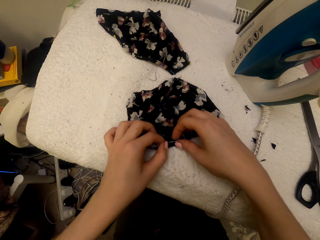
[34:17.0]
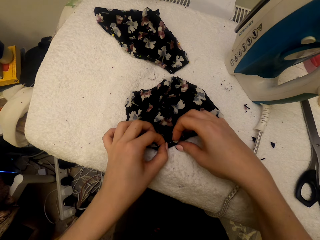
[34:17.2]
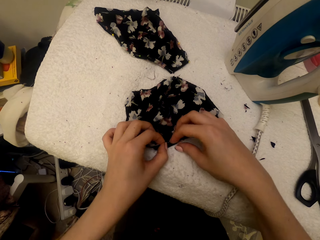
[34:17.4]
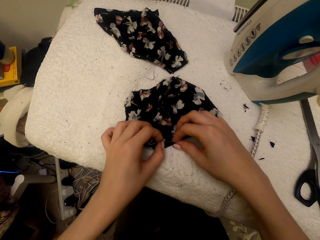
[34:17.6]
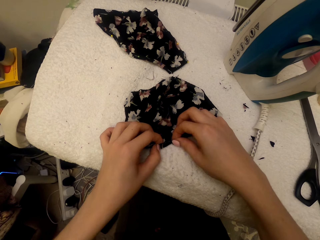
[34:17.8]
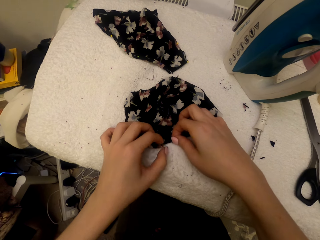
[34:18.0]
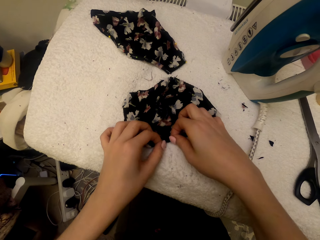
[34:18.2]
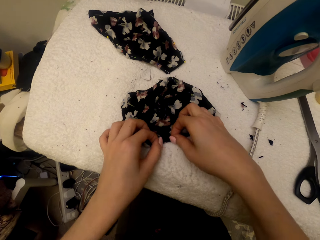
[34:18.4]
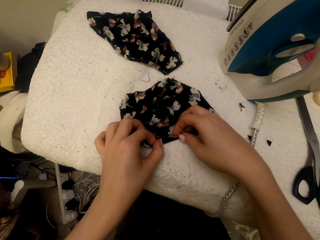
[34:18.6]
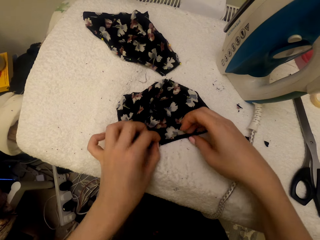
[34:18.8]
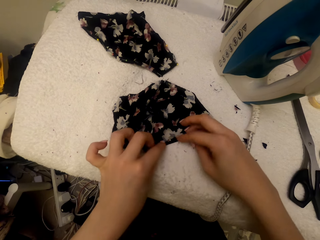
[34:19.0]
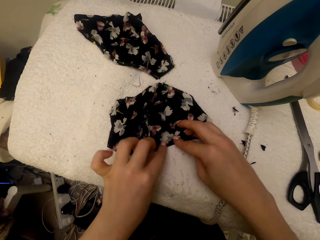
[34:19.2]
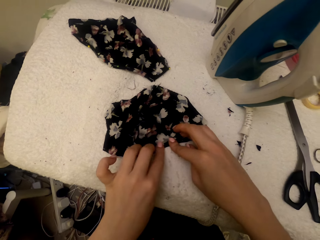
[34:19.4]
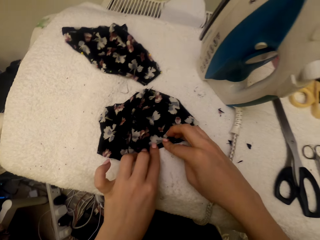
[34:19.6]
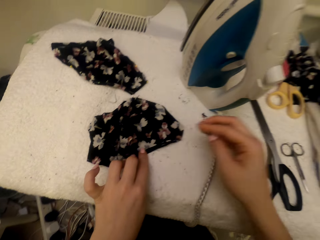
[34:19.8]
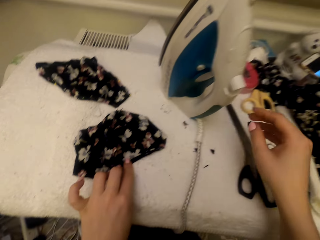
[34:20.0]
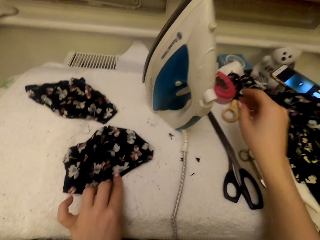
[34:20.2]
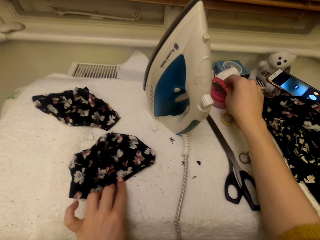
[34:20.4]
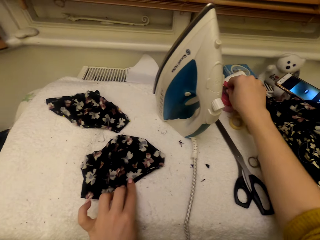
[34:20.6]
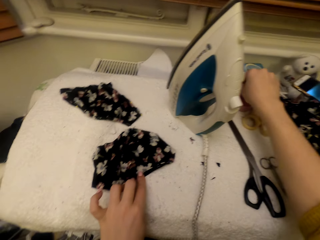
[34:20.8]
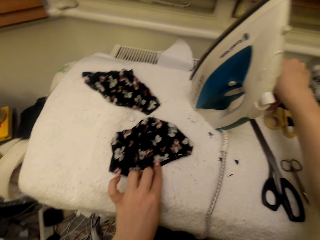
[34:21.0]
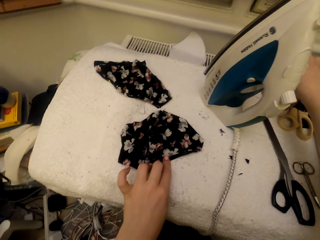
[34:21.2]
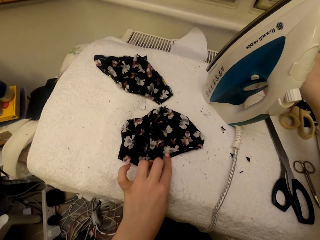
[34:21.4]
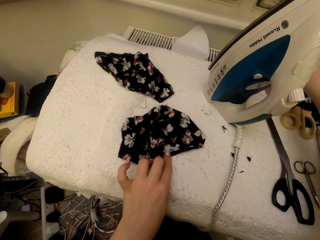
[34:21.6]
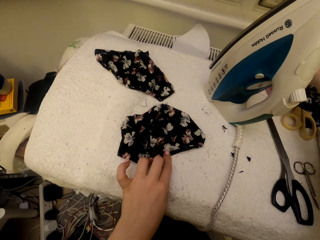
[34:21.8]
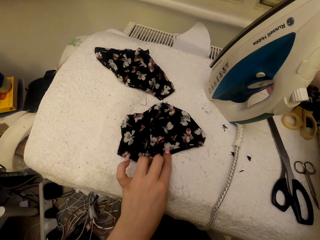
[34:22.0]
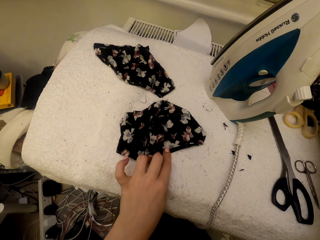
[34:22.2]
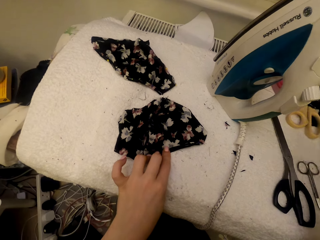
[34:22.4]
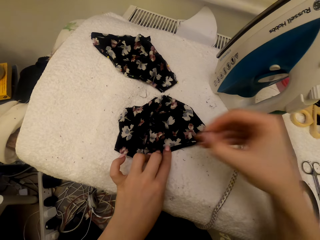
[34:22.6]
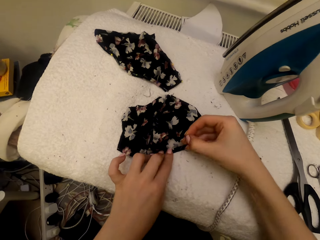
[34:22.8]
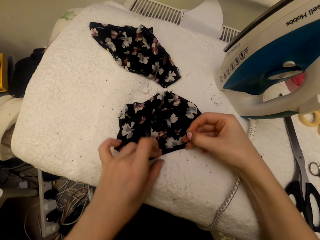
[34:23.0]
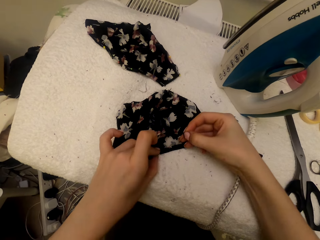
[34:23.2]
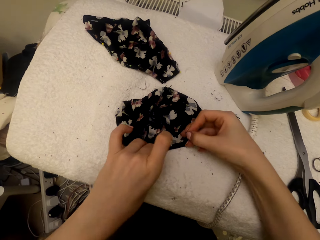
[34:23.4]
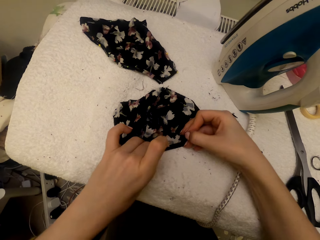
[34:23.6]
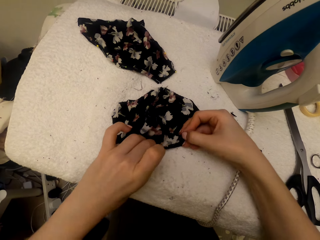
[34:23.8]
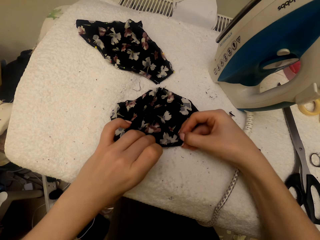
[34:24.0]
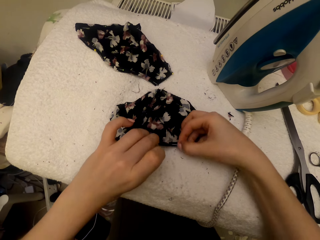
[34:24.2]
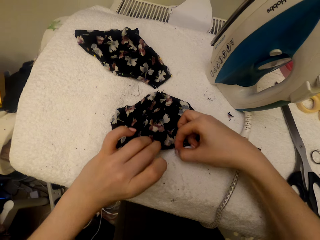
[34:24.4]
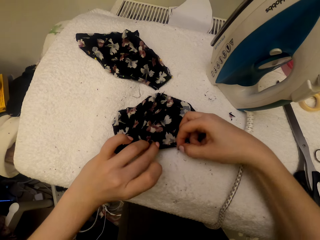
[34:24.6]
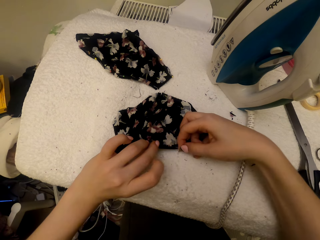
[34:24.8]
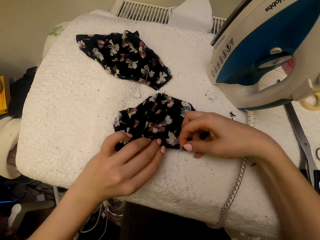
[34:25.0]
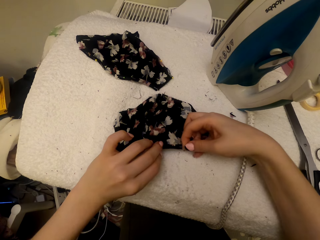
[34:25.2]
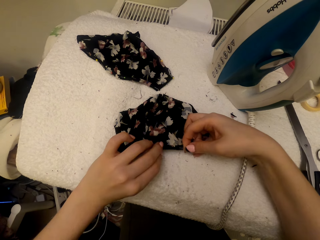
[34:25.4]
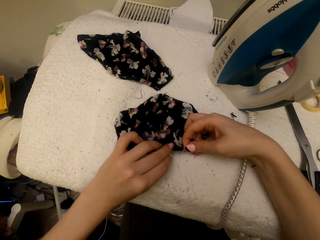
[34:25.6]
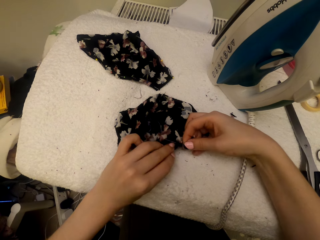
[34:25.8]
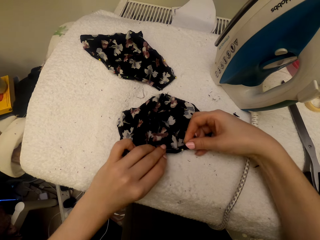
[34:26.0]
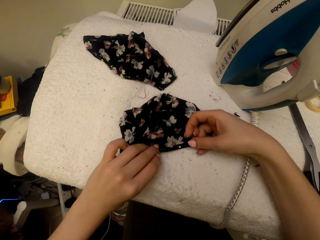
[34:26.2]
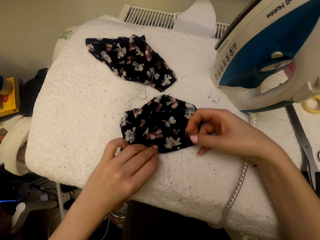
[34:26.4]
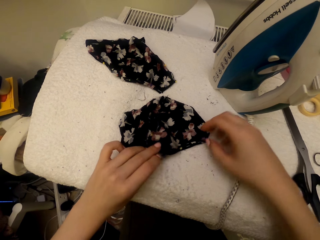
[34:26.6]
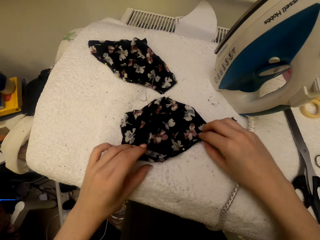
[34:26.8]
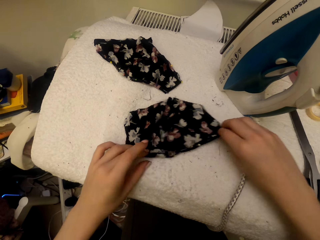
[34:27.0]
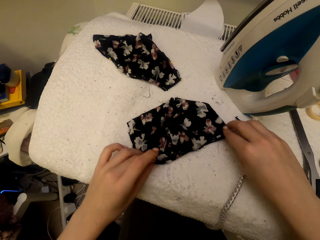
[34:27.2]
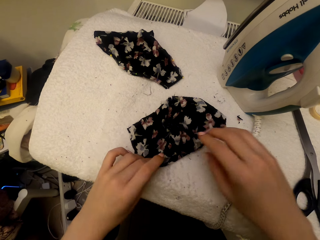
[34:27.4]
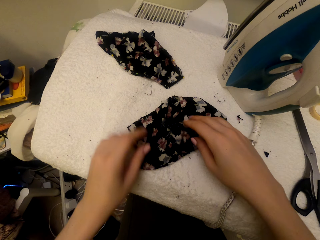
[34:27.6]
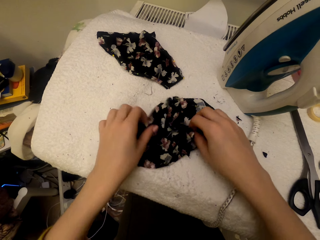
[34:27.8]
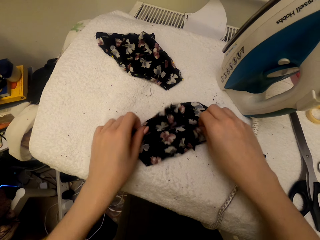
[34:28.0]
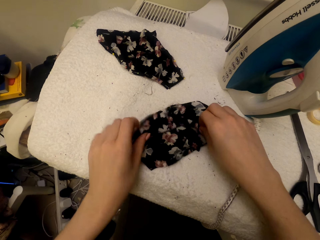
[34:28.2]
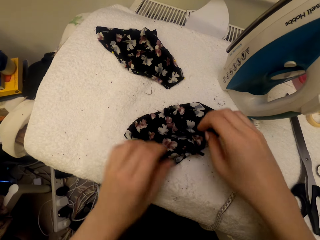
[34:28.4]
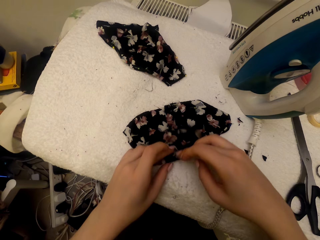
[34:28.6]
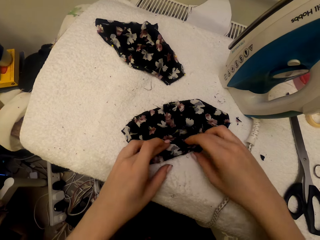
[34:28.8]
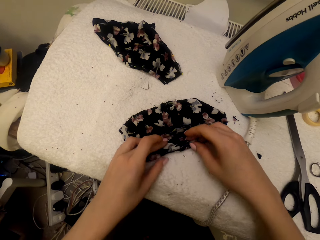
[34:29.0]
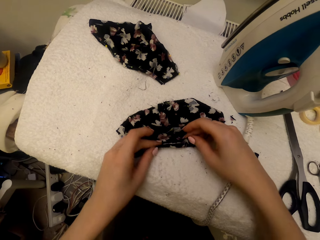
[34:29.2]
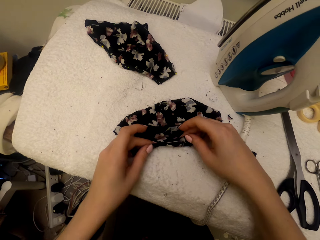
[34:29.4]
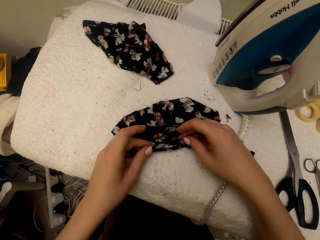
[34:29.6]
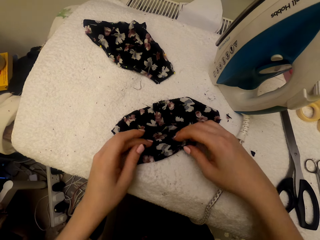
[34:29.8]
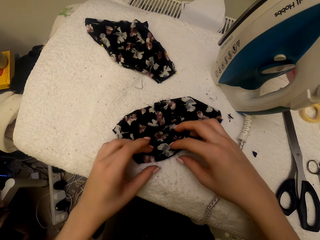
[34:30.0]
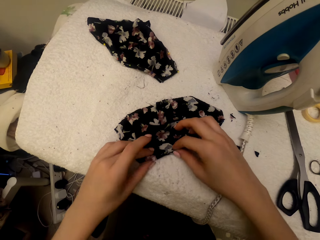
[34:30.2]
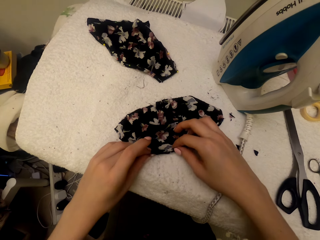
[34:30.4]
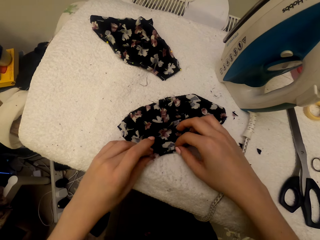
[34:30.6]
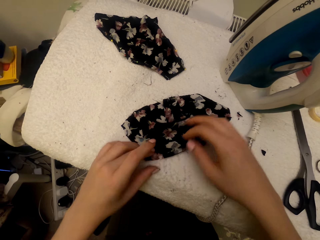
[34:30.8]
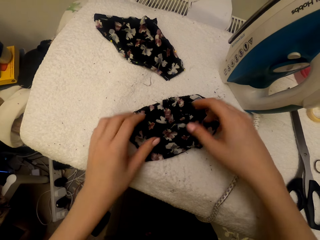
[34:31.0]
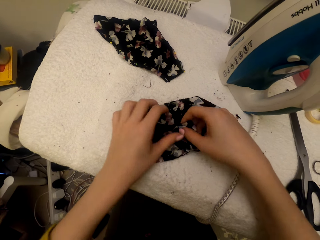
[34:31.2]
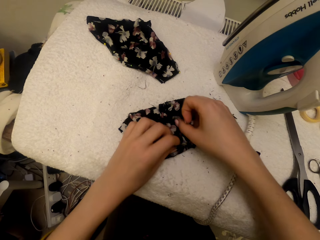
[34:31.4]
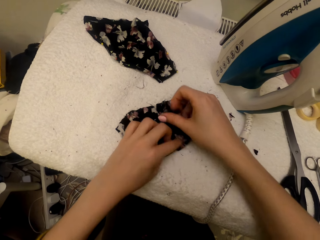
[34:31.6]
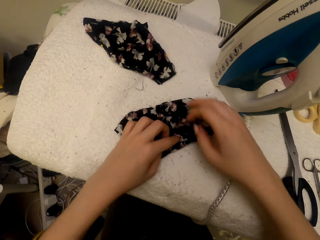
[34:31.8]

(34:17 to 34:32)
The camera wearer picks up the pin in the tin. They pin the cloth material piece with the pin. They adjust the cloth material piece. They touch the cloth.

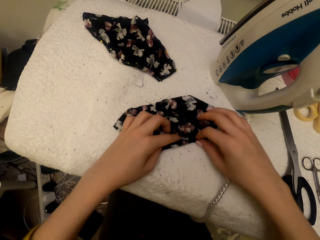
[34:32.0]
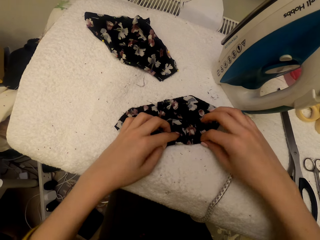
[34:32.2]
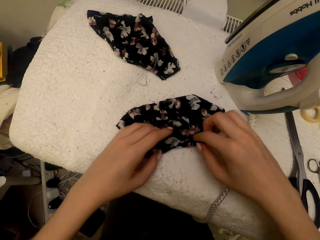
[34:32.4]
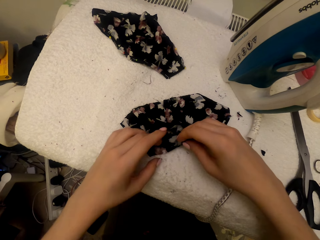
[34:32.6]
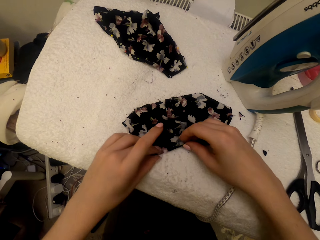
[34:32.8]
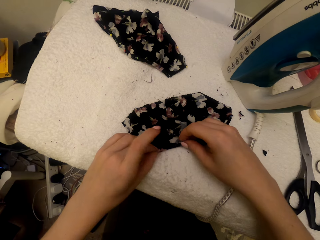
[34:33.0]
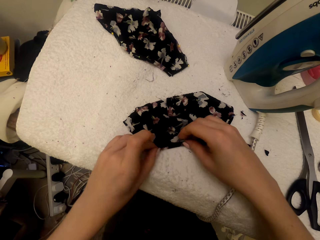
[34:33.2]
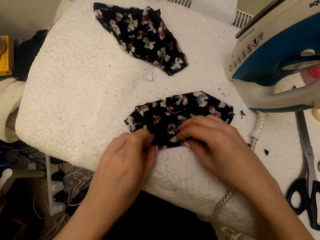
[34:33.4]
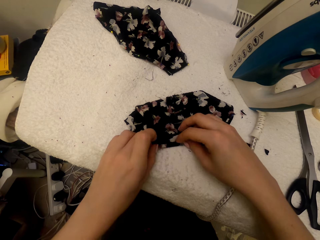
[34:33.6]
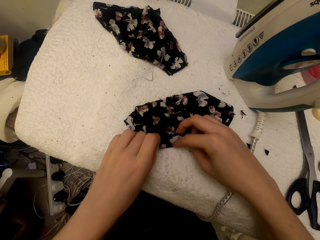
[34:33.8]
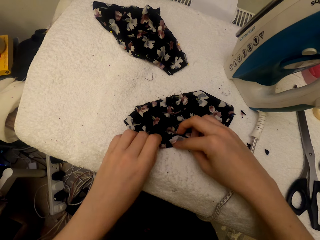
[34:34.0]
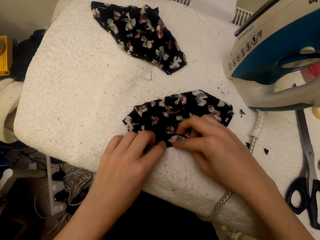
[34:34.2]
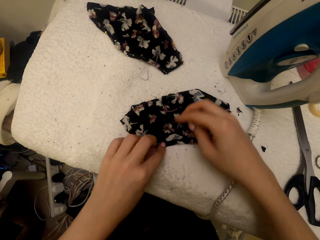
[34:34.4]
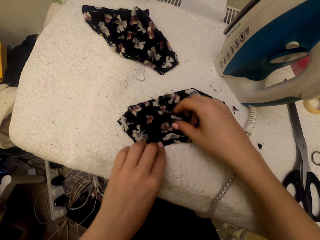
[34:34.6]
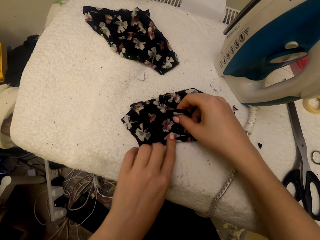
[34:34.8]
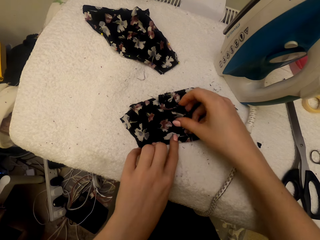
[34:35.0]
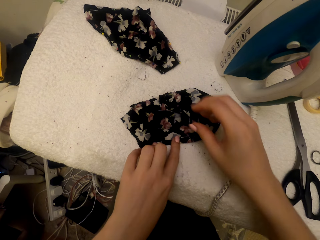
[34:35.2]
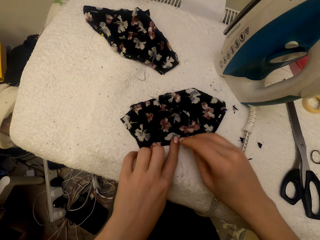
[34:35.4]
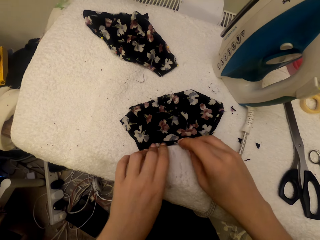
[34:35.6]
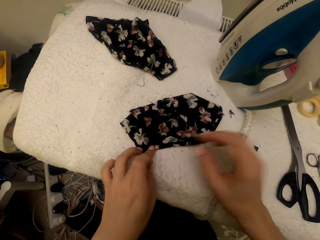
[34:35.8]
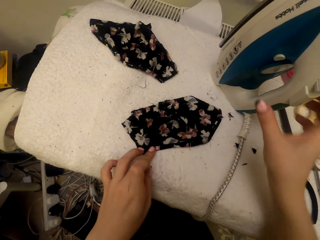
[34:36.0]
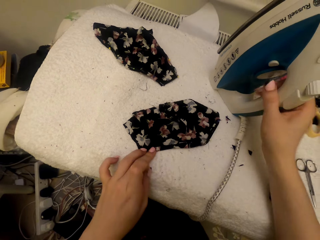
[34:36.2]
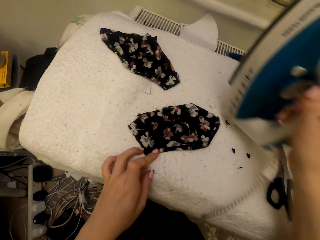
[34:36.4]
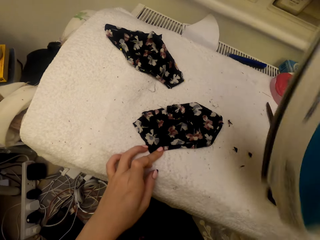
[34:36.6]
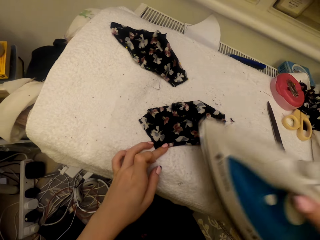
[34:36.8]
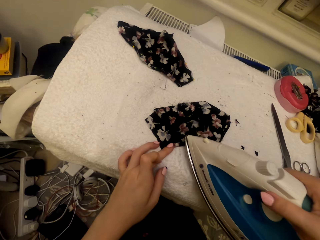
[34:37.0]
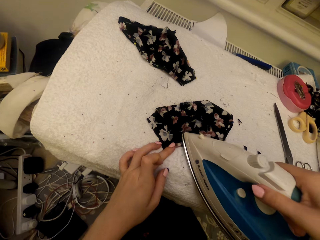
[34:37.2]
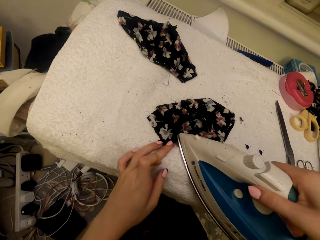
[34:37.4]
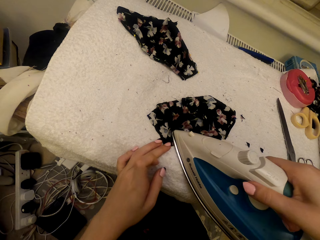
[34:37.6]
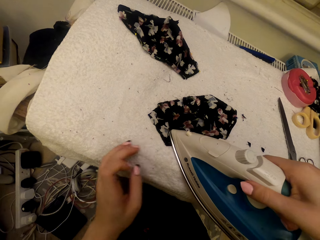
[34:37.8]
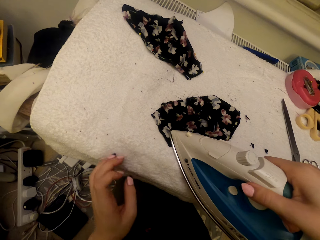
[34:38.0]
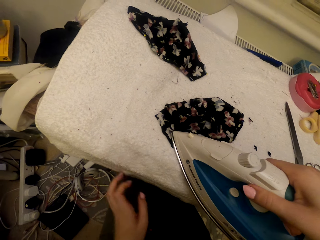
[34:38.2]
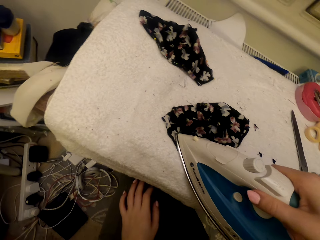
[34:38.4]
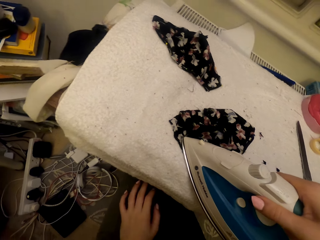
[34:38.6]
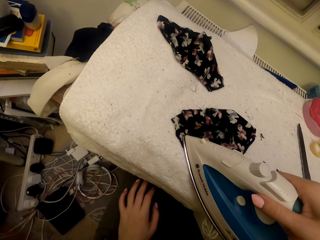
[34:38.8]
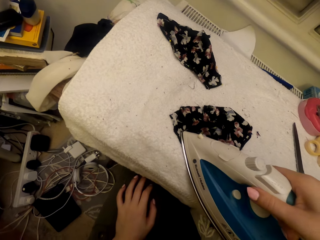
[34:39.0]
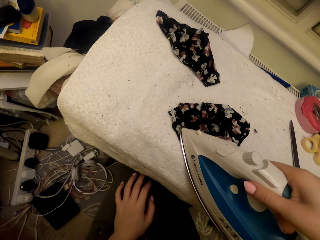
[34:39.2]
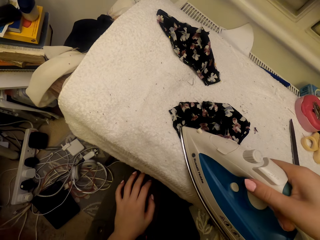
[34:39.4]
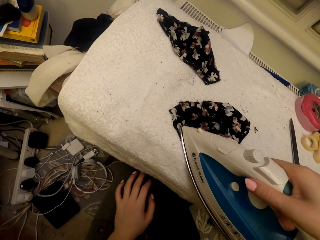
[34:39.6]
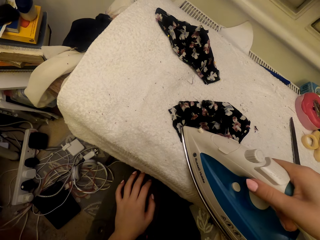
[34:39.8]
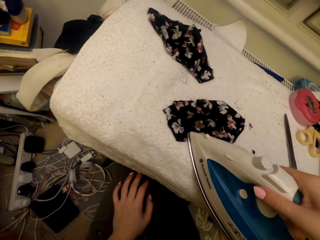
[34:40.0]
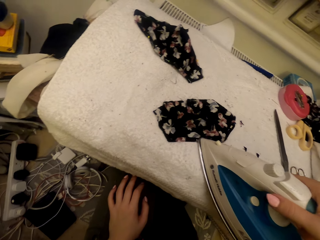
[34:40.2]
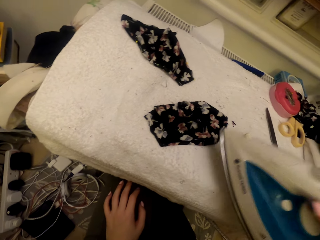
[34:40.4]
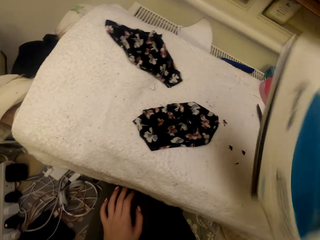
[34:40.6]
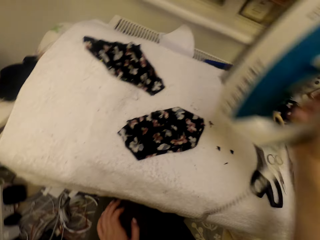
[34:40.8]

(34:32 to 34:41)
The camera wearer picks up the iron box on top of the table. They iron the cloth with the iron box.
